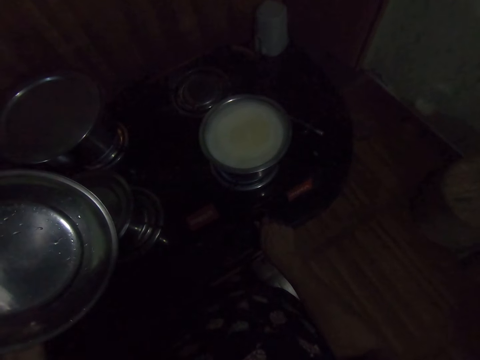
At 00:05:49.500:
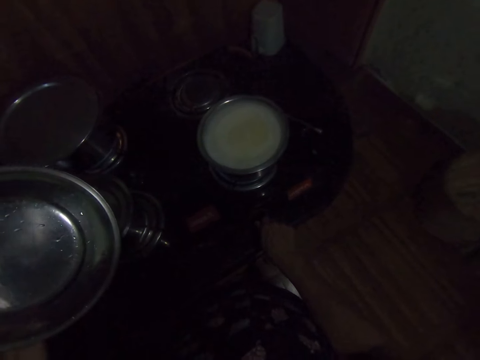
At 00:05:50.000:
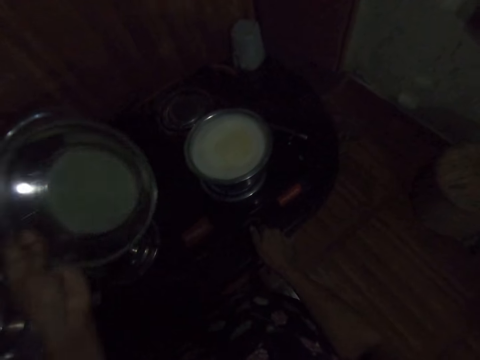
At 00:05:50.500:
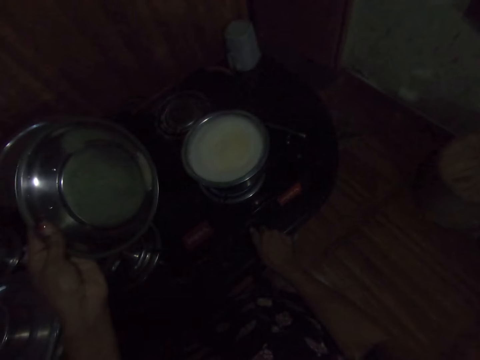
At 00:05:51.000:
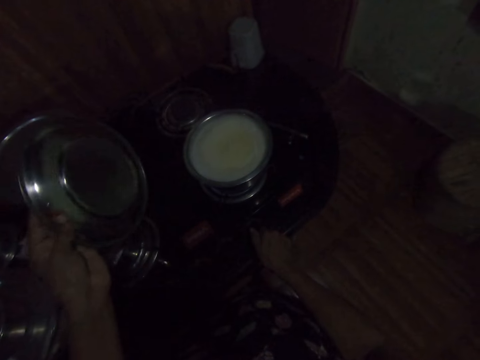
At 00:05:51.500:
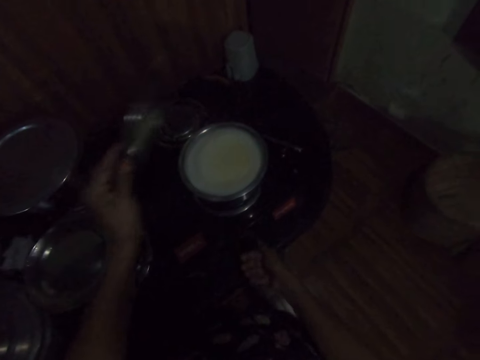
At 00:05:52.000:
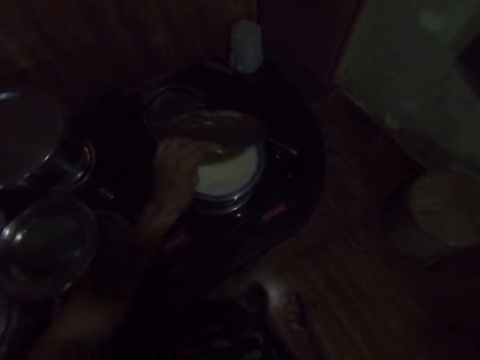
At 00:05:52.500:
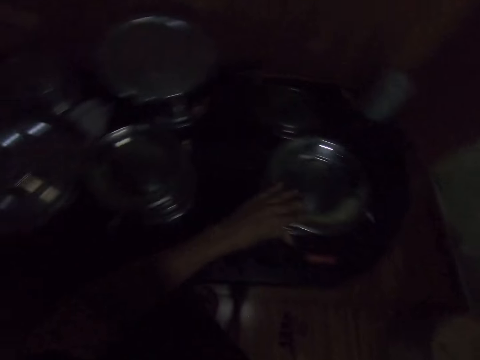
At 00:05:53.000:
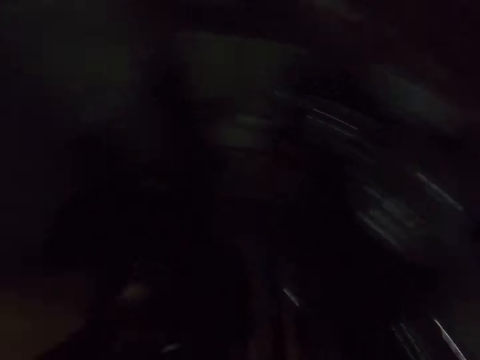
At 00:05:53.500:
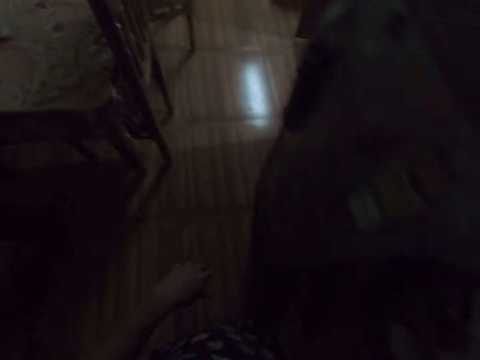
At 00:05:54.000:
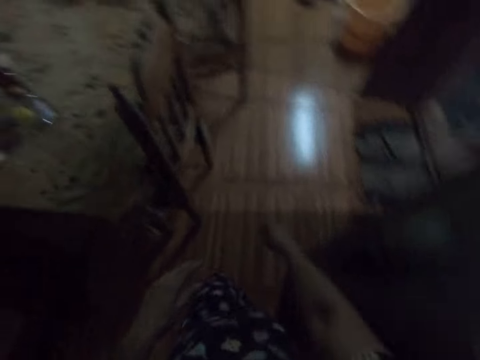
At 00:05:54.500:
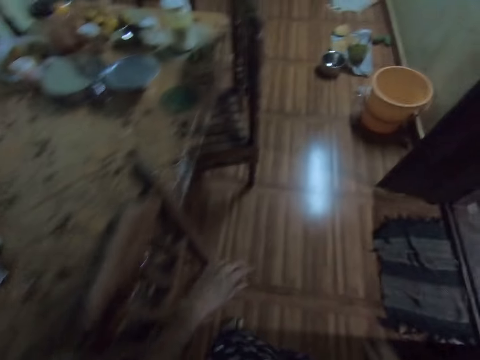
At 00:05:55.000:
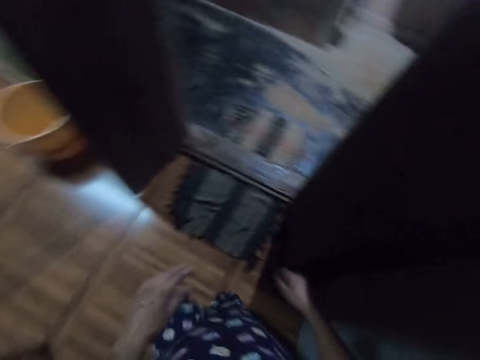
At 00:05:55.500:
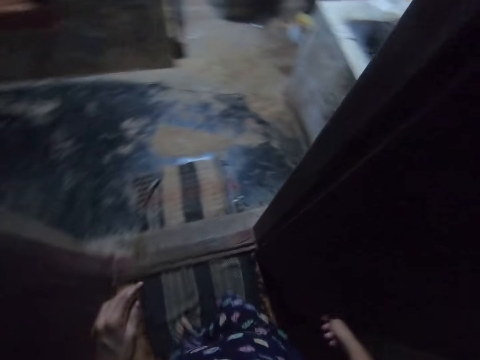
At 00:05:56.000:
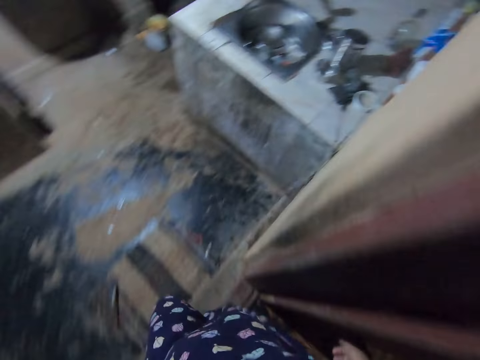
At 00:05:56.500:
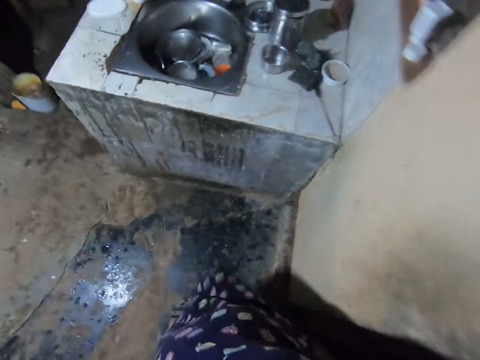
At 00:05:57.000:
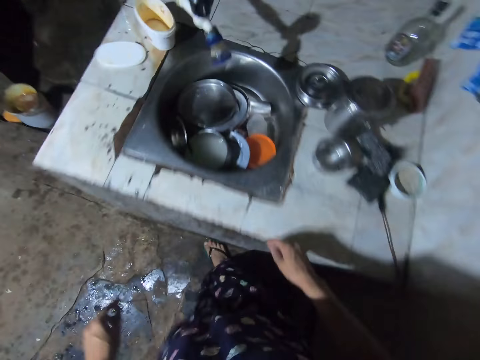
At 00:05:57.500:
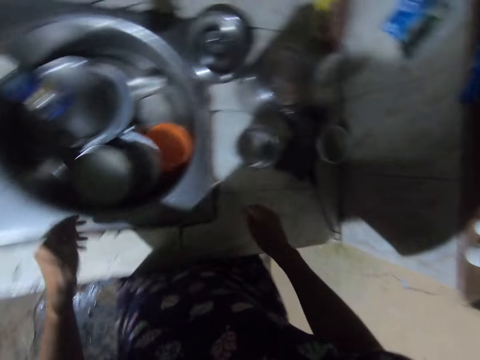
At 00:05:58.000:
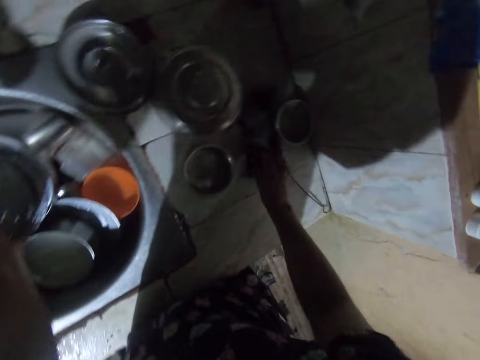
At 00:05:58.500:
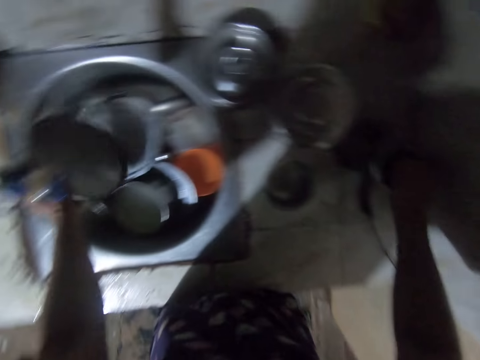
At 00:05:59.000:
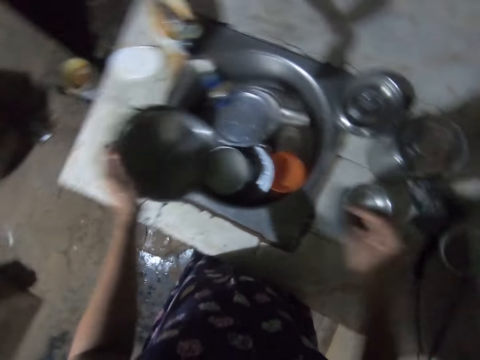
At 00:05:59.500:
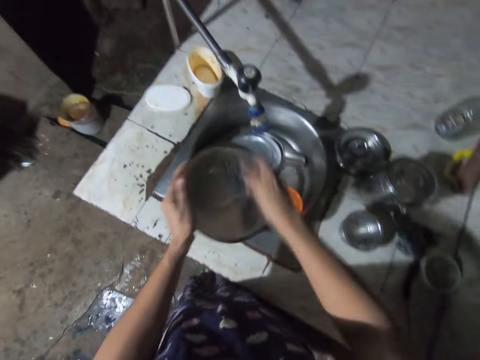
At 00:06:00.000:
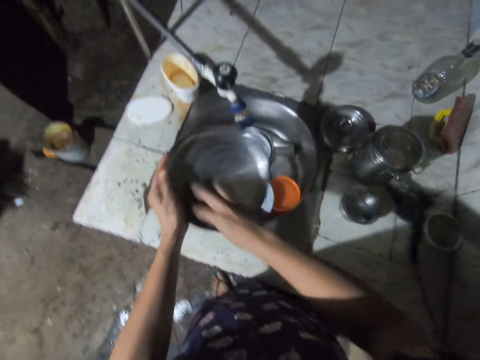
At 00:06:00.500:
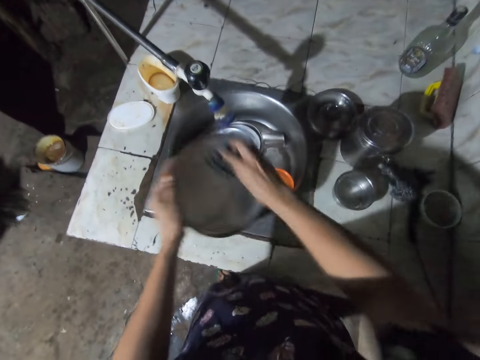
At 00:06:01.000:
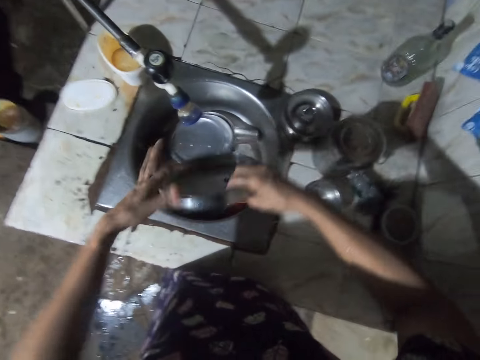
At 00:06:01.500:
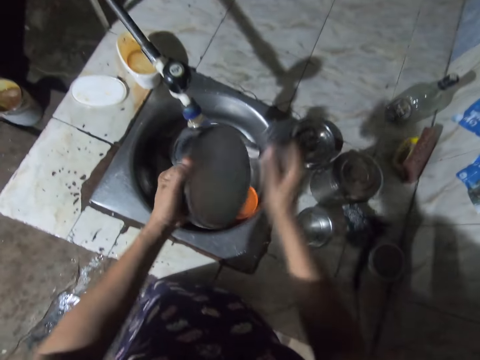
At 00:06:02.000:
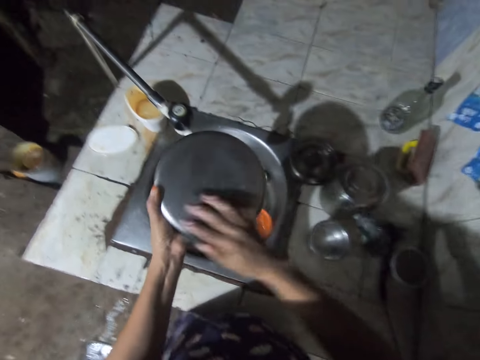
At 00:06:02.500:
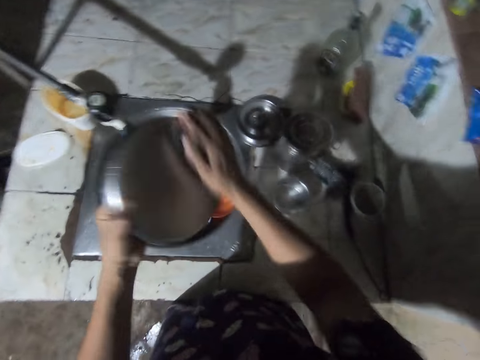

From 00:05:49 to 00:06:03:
The camera wearer covers a cooking pot with a lid. They walk around the room. They pick up a sponge, pick up a tin, and wash the tin.

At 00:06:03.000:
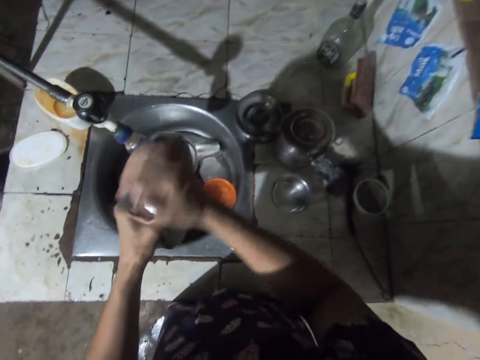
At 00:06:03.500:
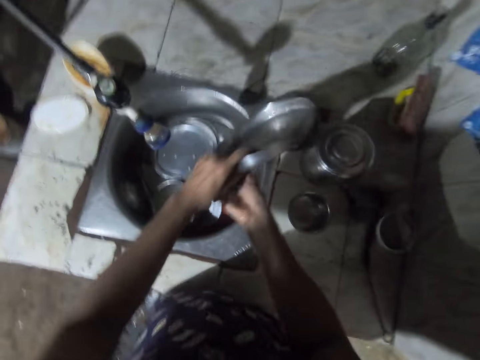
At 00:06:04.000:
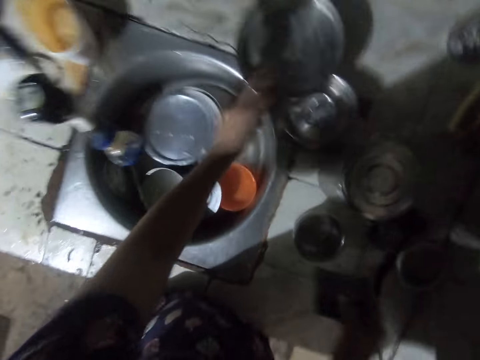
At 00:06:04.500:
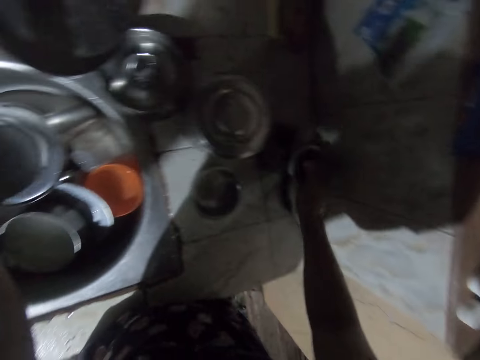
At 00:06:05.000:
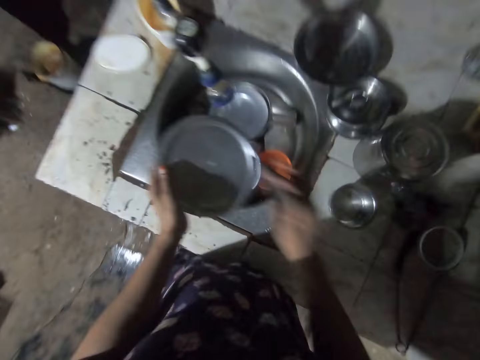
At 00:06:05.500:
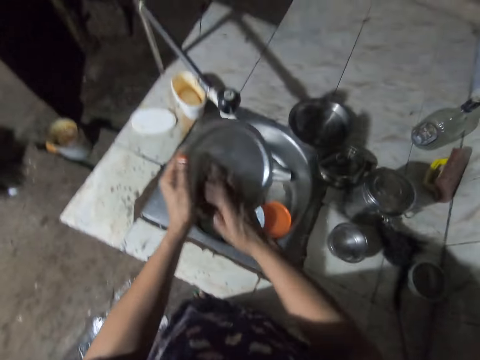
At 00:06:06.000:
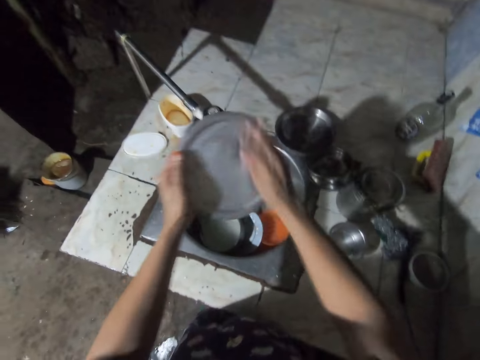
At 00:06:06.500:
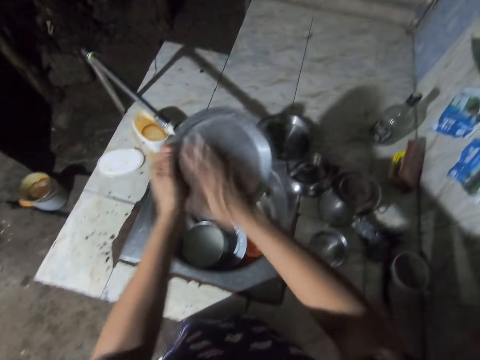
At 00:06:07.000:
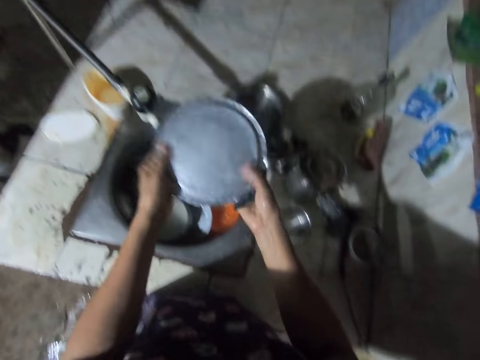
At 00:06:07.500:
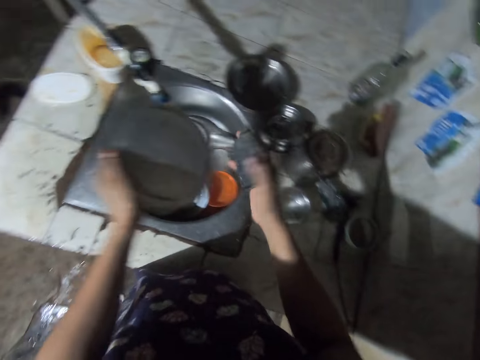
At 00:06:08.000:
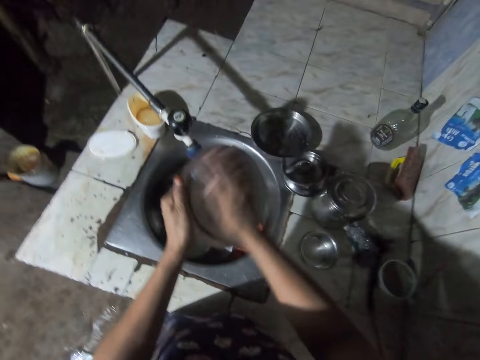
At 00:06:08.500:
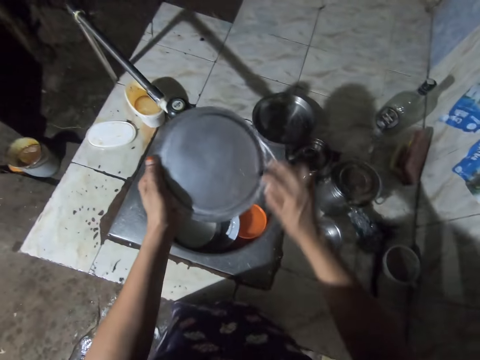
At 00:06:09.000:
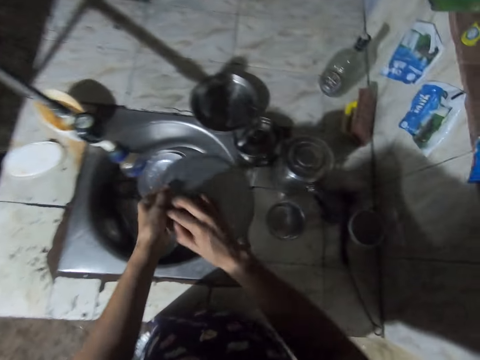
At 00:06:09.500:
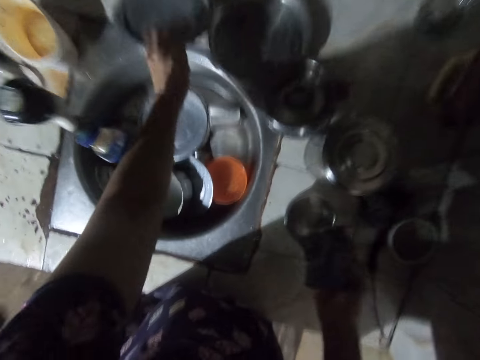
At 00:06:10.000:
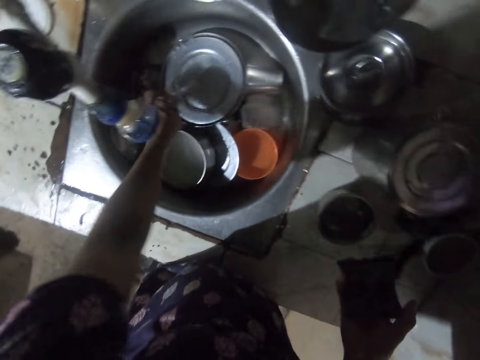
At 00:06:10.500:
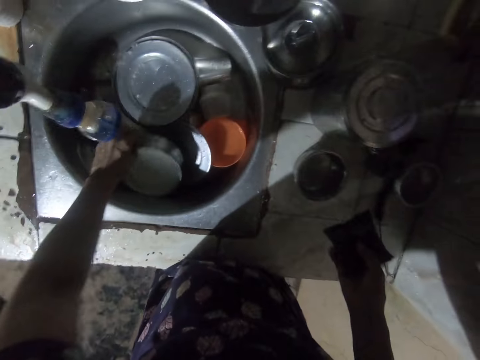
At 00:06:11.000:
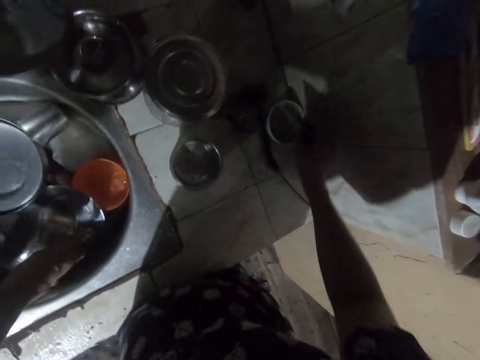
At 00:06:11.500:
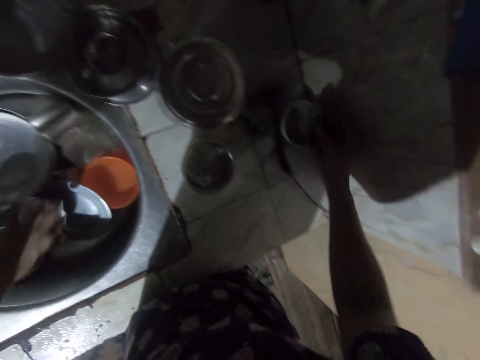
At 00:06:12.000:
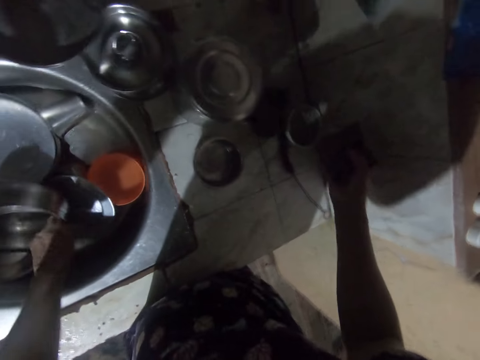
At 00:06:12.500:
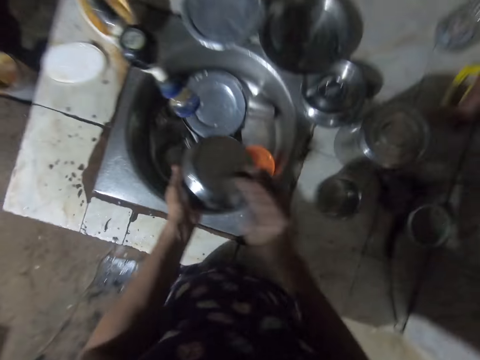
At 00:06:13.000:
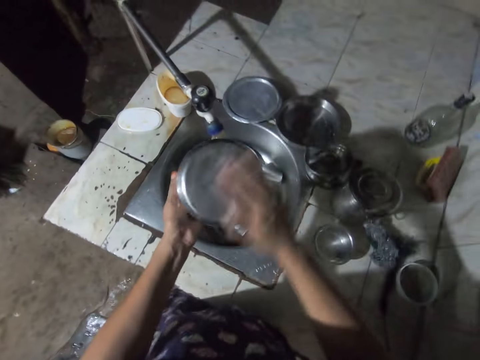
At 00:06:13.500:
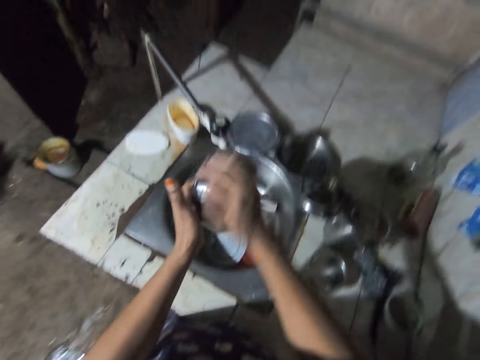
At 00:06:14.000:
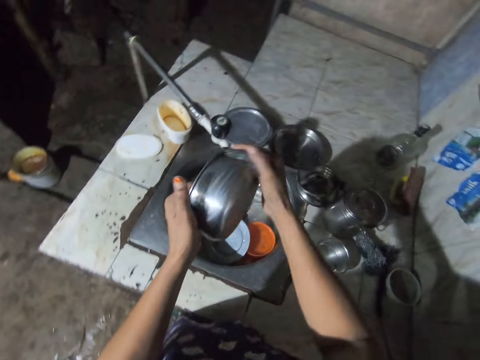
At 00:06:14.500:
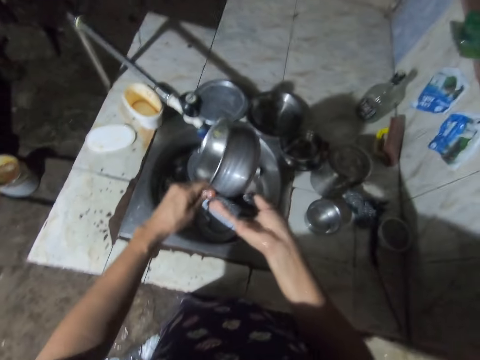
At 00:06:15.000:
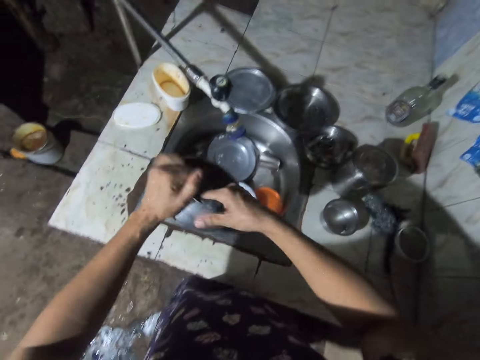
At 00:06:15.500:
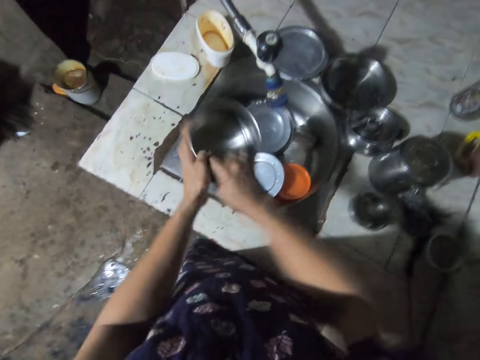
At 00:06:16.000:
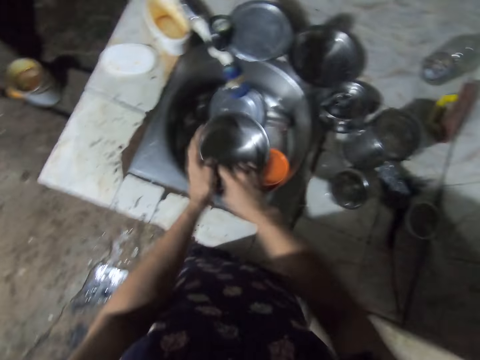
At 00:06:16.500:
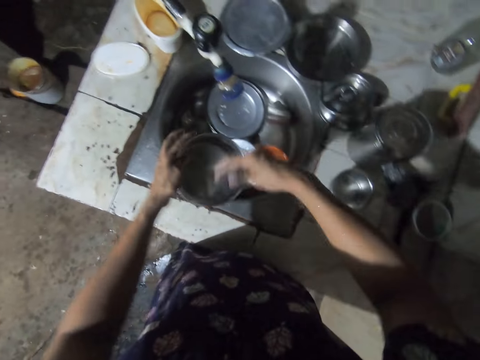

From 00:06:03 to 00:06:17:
The camera wearer puts the tin on the counter top. They put the sponge in the soap. They pick up a lid, wash the lid, and put the lid on the counter top. They pick up the tin. They put the sponge in the soap. They wash the tin.
